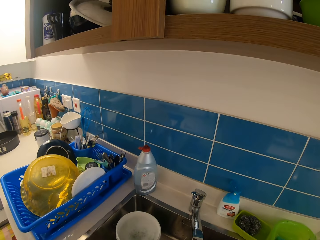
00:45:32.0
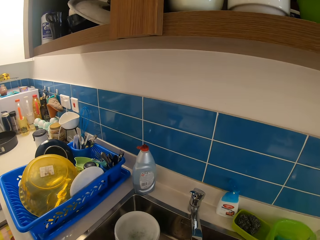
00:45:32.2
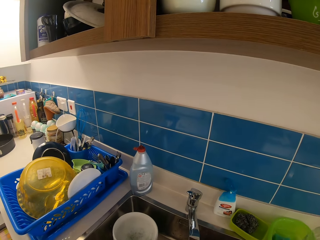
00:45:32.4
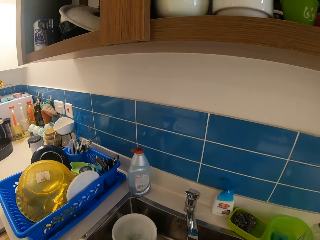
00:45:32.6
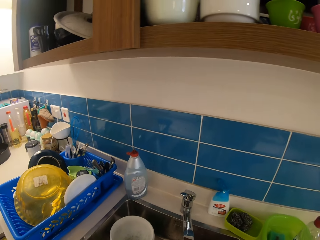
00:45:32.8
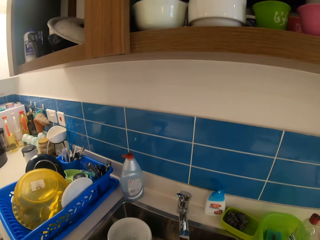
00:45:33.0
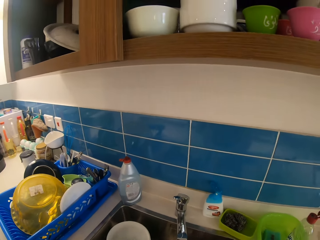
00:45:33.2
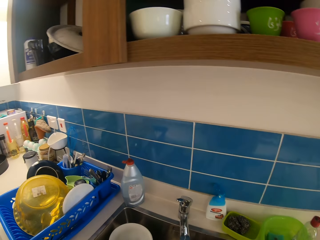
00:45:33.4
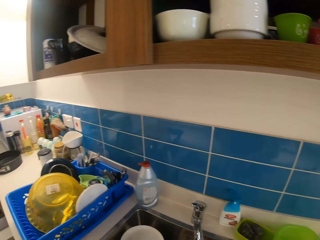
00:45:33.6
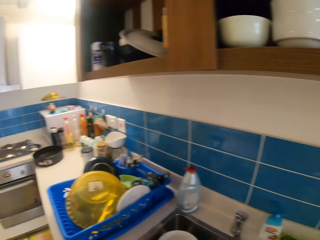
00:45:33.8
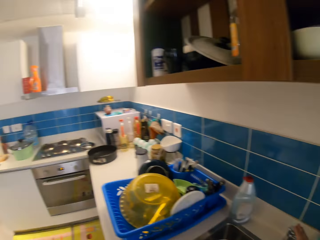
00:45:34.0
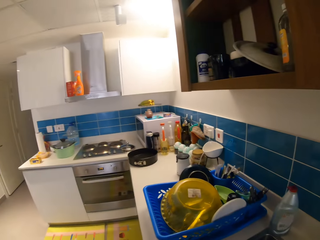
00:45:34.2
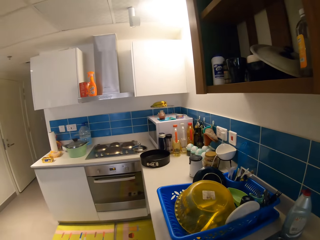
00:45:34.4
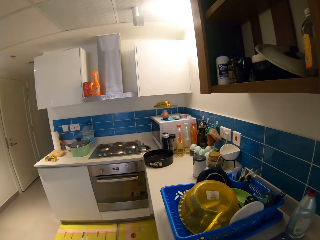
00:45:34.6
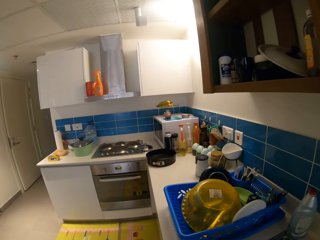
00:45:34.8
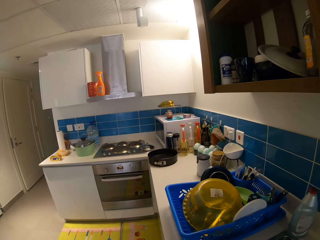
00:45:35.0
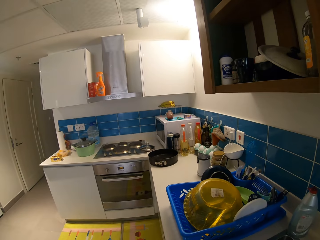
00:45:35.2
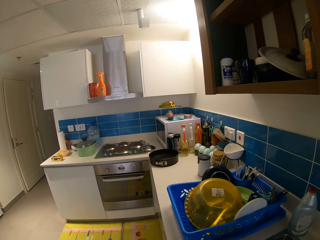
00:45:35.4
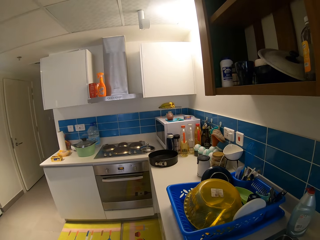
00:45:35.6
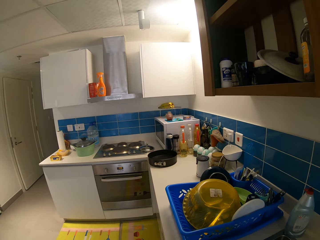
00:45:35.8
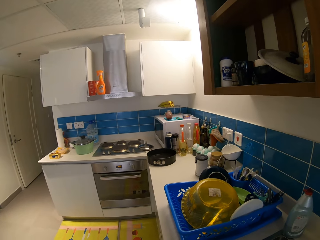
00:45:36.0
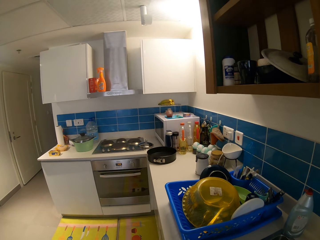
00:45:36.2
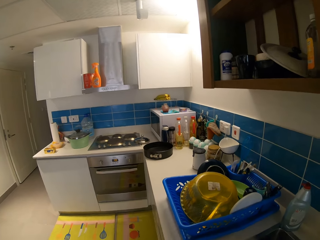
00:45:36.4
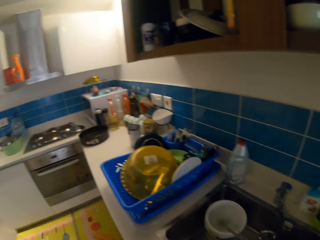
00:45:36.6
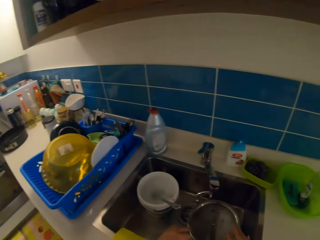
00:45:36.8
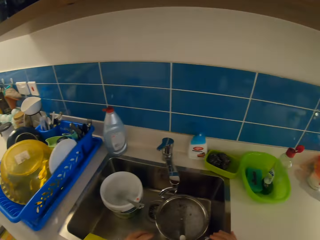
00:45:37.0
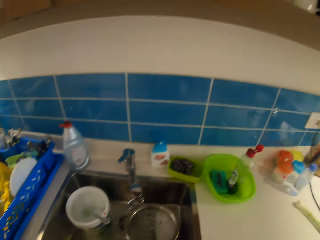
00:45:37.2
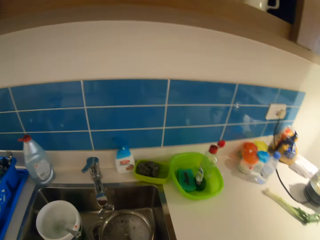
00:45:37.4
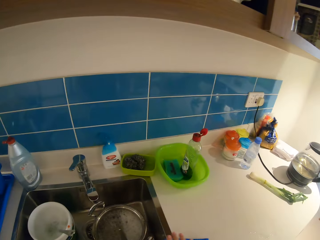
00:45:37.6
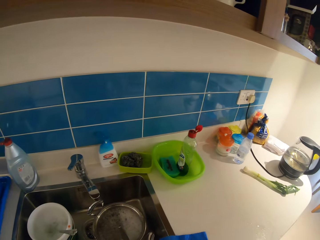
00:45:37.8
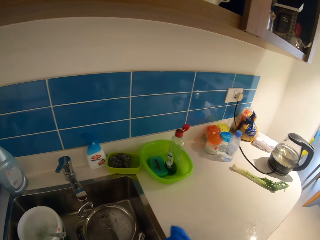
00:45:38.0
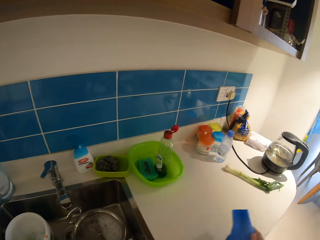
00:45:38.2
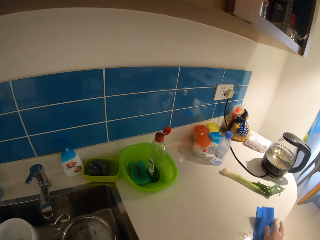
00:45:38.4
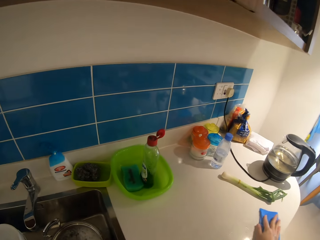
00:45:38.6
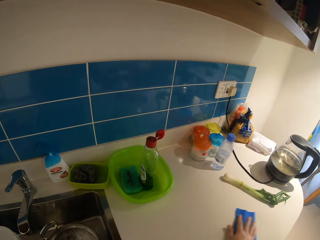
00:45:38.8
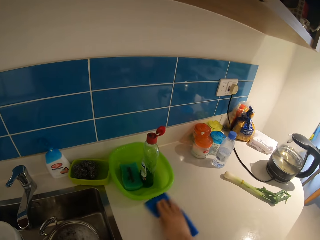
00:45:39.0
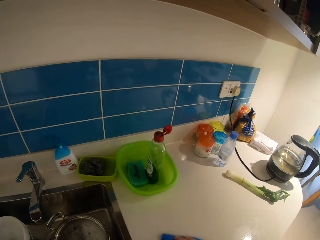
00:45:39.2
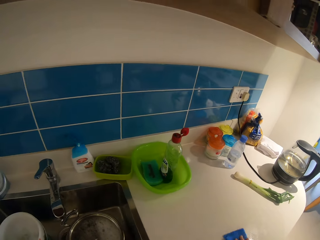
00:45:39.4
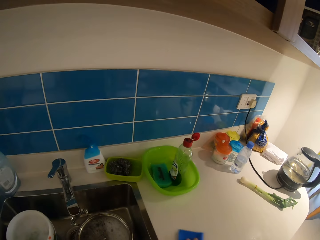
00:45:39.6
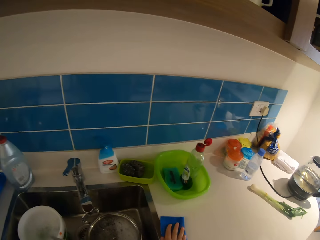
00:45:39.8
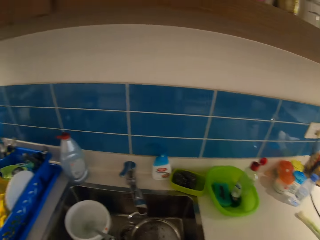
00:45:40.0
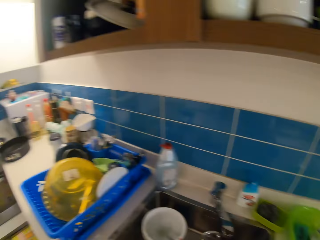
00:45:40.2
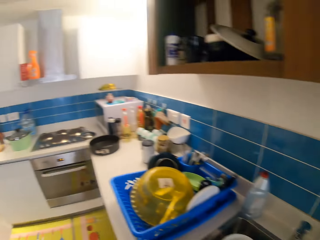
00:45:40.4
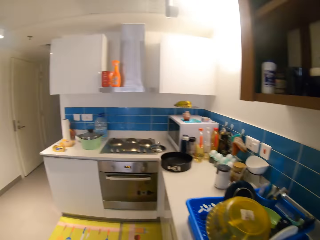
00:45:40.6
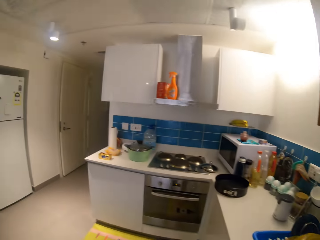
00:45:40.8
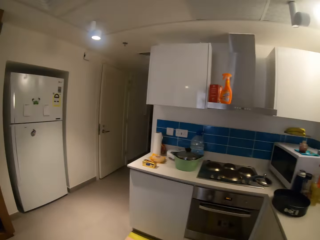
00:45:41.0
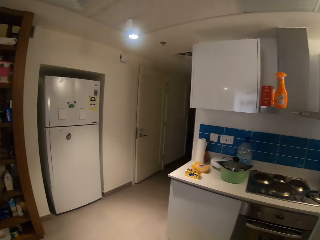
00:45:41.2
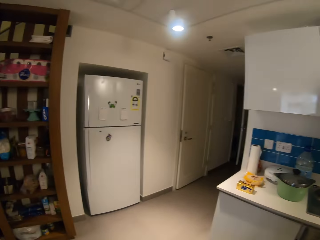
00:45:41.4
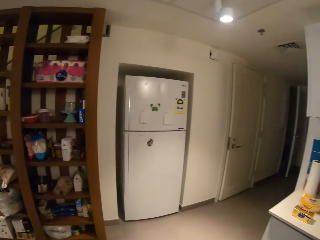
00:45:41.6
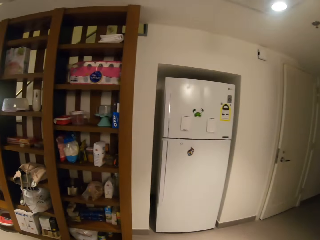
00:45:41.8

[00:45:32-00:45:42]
The camera wearer turns off the tap with her right hand. She cleans the counter with a napkin in her right hand.

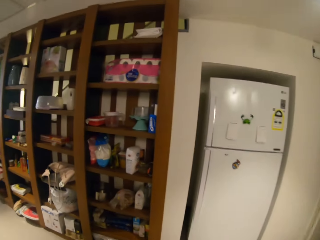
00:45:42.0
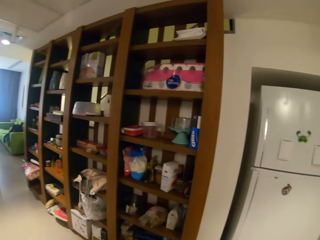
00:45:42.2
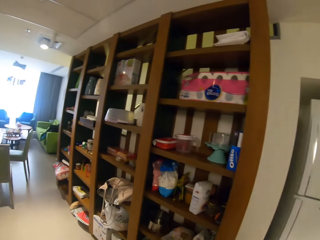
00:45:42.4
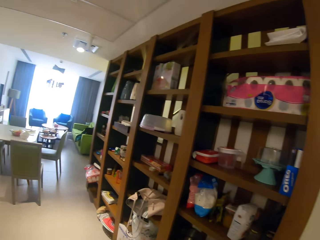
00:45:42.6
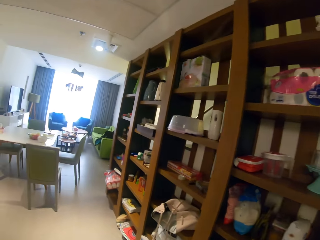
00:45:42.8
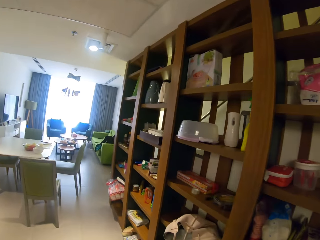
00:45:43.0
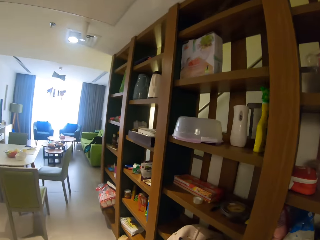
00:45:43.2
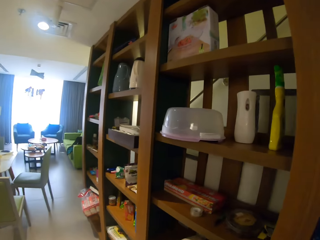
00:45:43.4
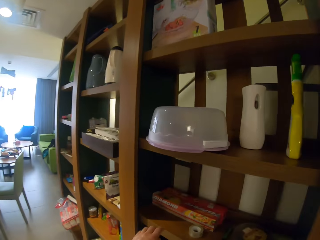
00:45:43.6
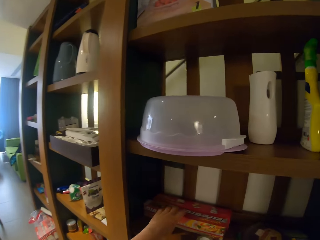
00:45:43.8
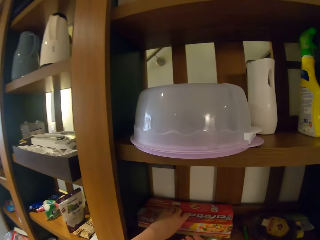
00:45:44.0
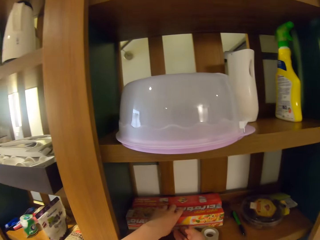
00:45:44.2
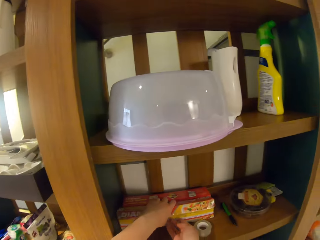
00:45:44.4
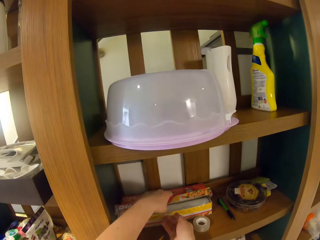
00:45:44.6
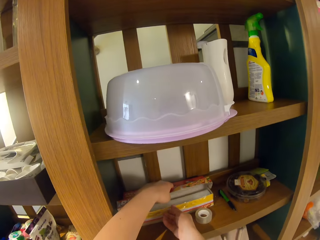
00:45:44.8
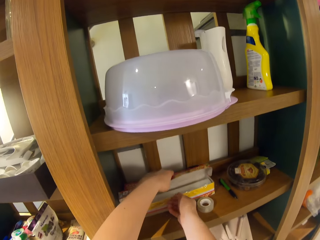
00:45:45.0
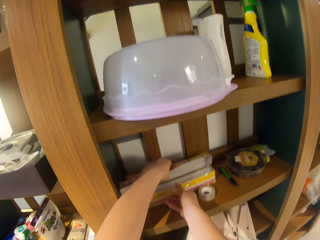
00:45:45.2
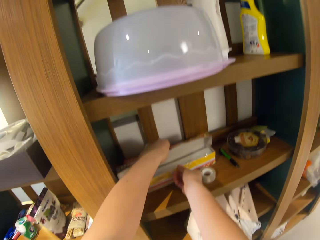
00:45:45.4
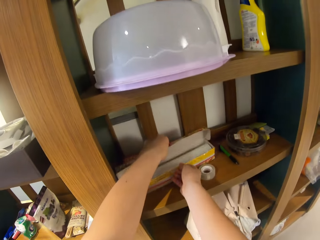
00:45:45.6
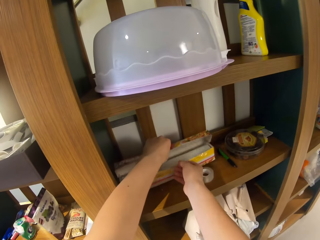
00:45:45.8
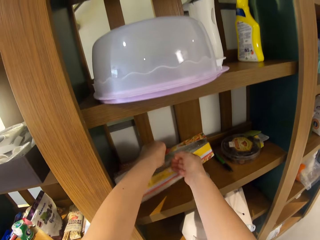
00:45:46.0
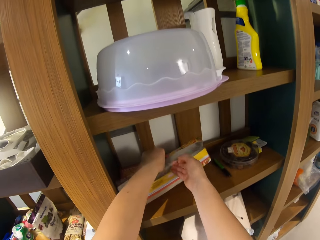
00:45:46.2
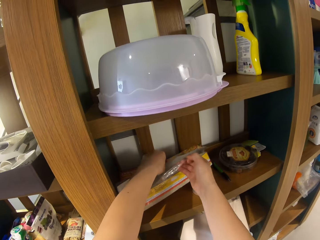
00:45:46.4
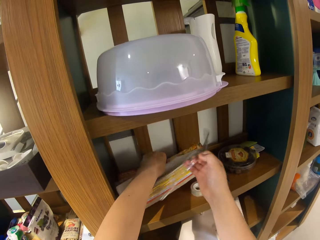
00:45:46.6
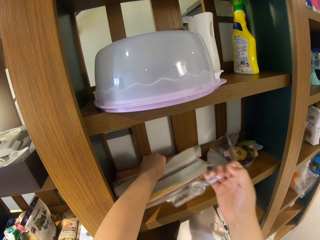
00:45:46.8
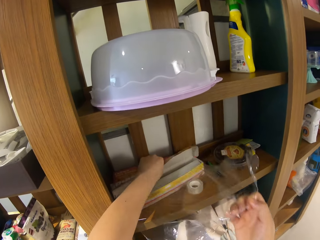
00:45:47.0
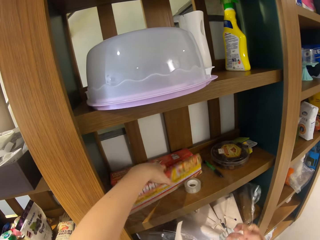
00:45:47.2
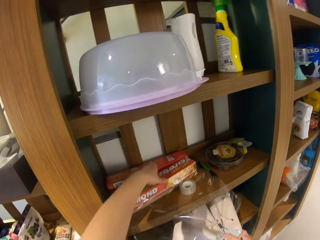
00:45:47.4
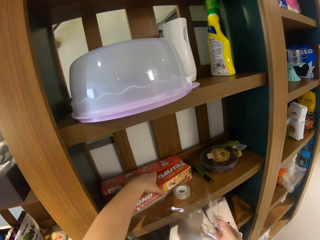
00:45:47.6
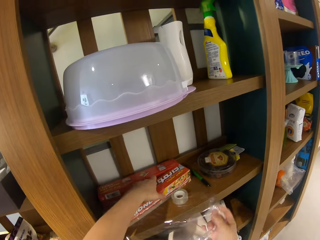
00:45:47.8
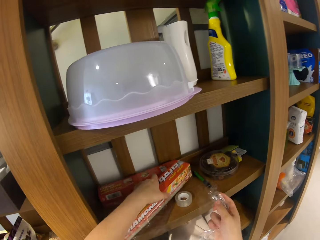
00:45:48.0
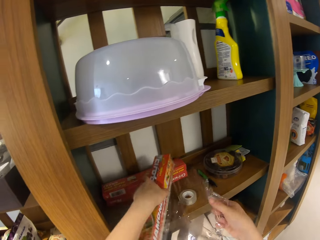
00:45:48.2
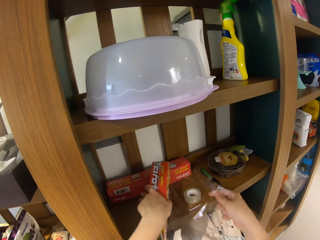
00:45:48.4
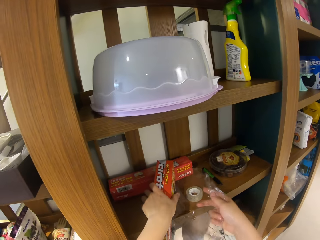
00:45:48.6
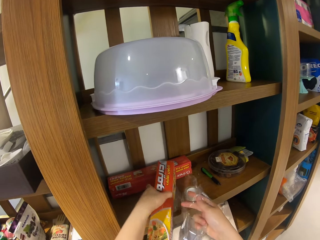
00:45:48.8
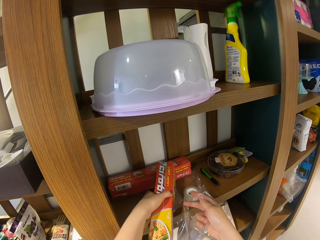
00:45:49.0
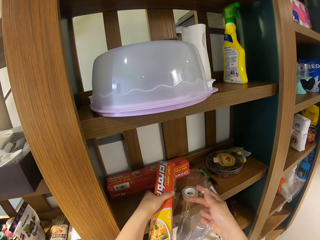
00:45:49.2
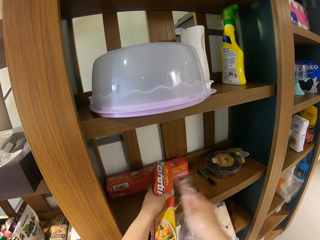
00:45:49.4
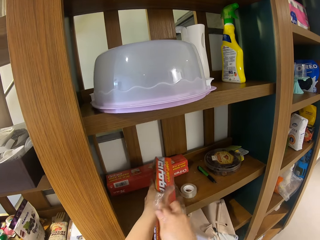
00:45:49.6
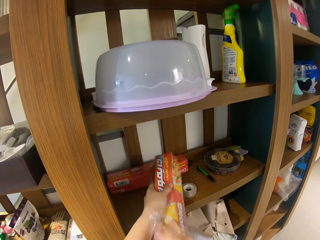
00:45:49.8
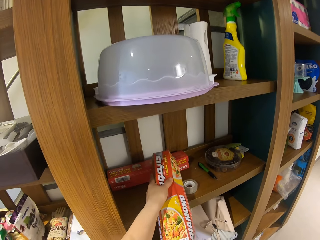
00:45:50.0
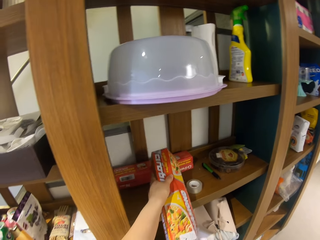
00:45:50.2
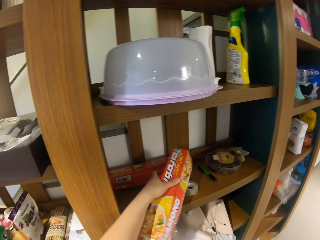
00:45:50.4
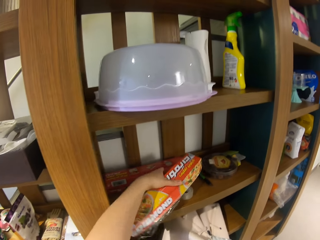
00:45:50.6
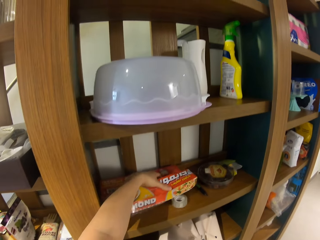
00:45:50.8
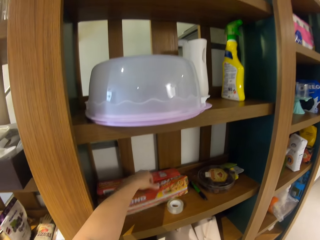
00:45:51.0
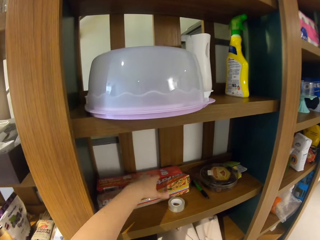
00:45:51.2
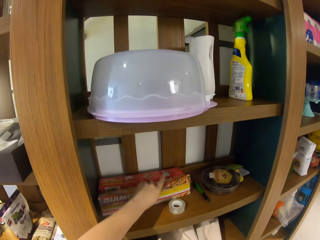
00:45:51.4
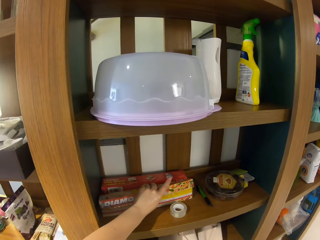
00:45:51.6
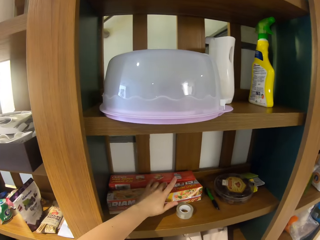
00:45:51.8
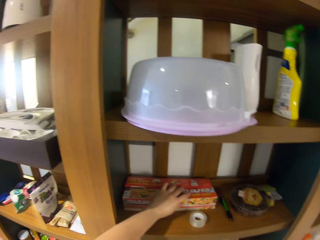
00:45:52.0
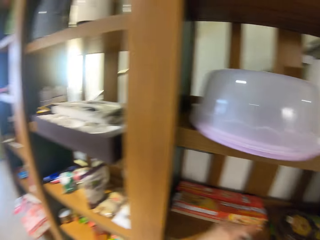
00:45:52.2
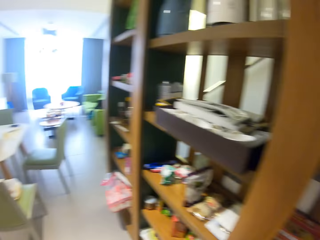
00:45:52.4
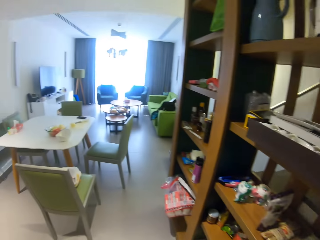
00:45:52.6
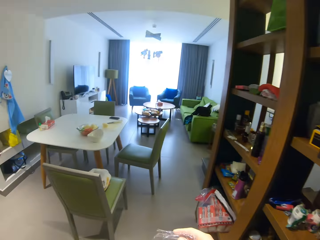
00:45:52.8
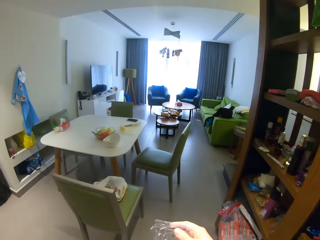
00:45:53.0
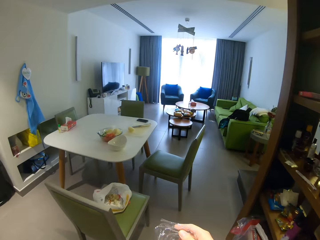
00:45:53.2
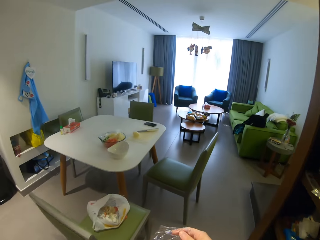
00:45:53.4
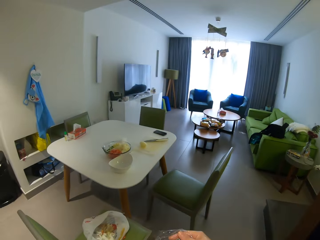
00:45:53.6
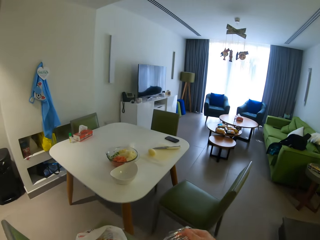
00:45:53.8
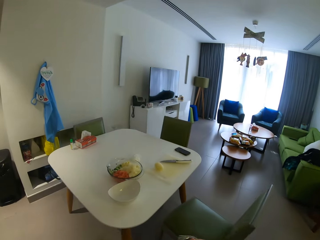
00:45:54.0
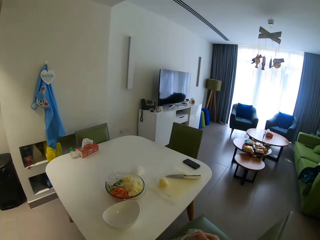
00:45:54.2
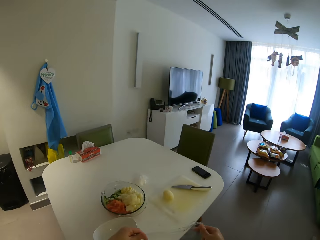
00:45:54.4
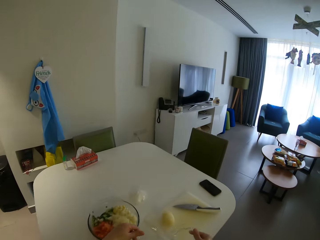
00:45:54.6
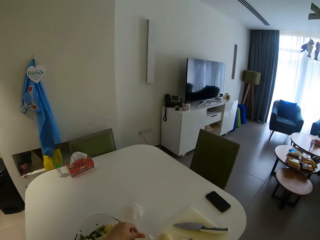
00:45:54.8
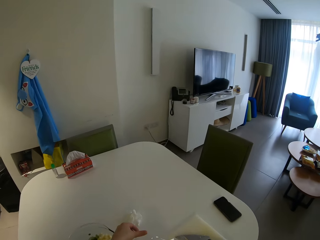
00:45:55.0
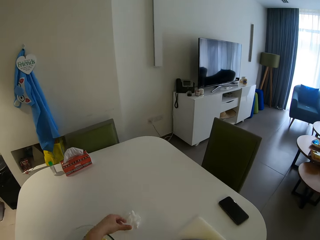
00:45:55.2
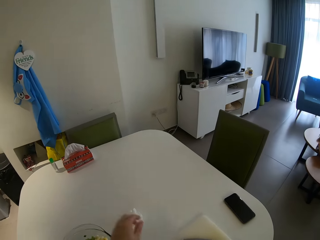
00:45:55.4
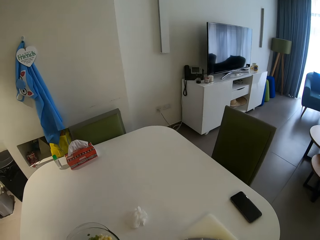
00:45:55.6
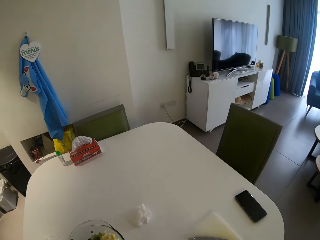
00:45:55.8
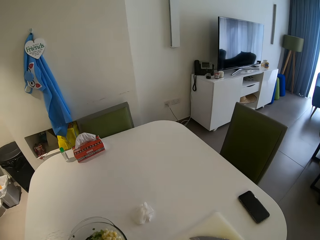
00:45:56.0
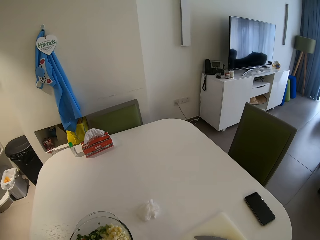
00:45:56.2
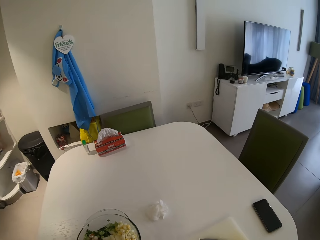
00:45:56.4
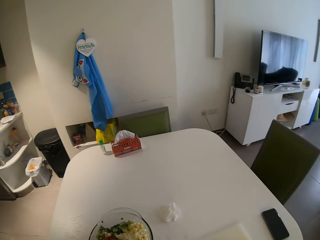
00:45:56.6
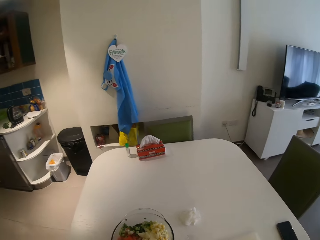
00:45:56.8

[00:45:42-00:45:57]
The camera wearer walks towards the shelf. He opens a wax paper box on the shelf with his left hand. He cuts the wax paper with his right hand. He pulls out the foil. He cuts the foil. He drops the wax paper box on the shelf with his left hand. He walks towards the dining table. He wraps the potato in the wax paper with both hands.
